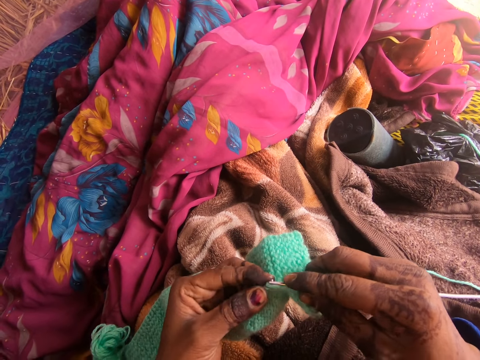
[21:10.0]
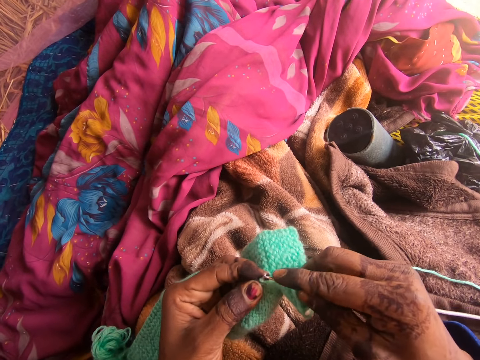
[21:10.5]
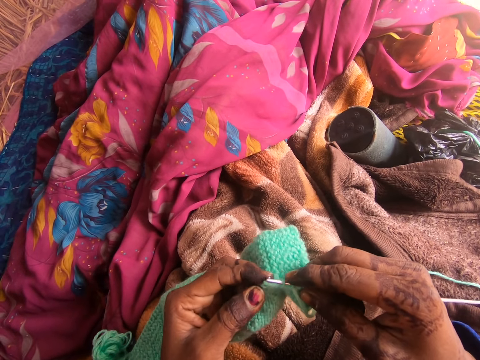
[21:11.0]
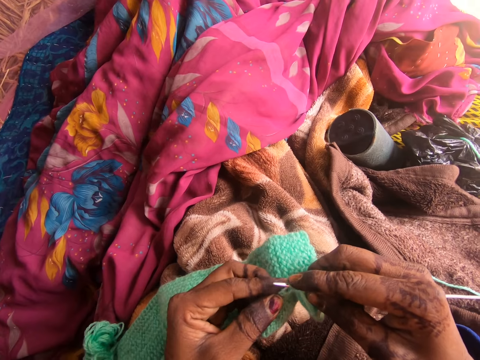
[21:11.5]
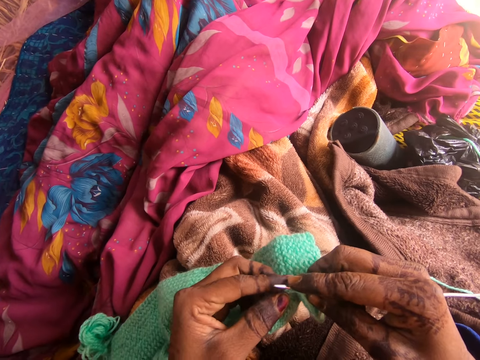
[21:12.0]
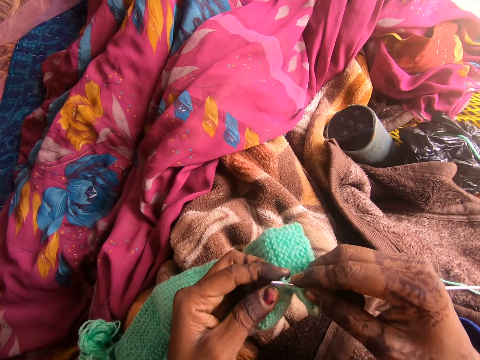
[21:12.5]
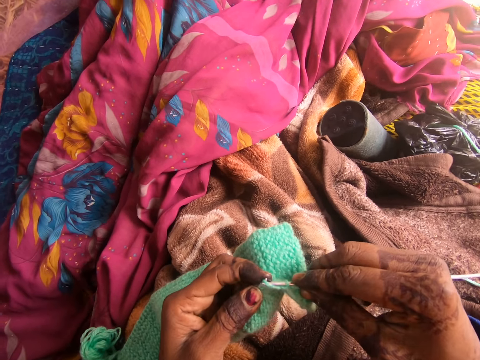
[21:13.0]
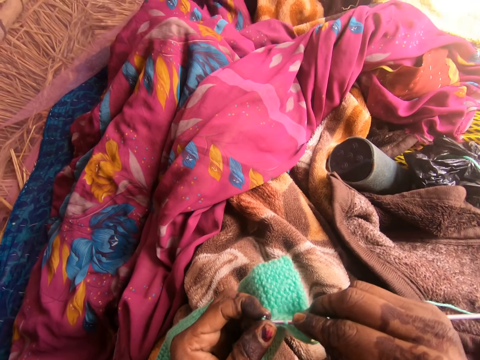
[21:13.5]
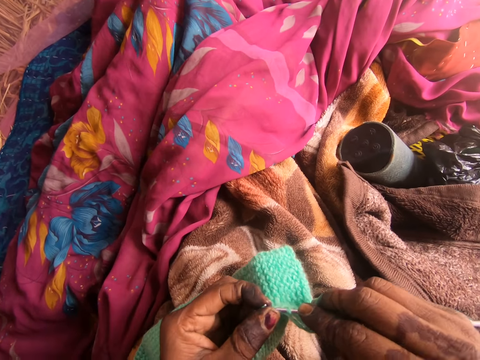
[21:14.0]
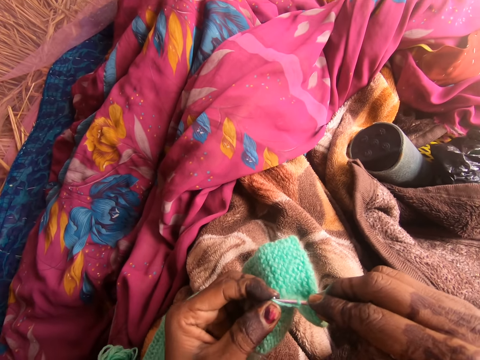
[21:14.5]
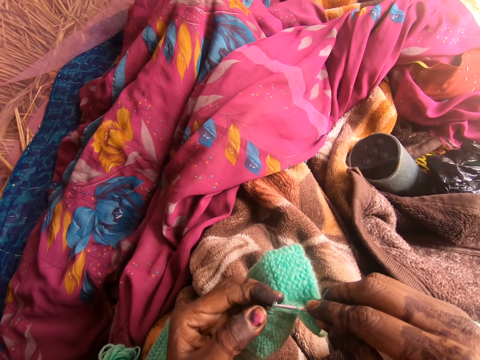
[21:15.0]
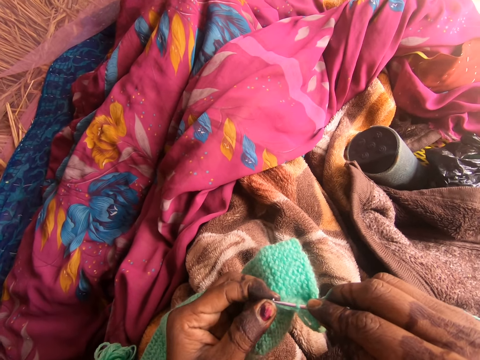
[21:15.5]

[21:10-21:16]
The camera wearer knits with the wool and knitting pin using both hands.

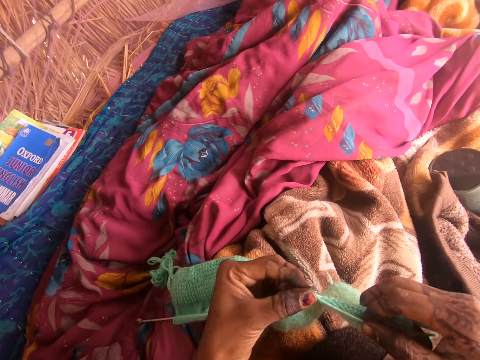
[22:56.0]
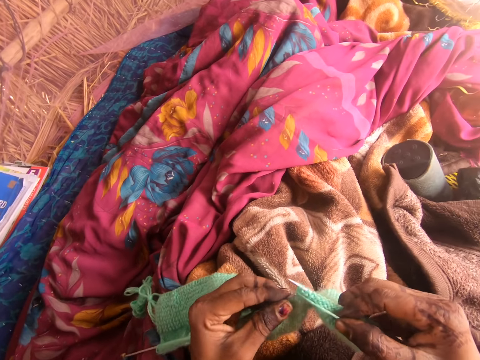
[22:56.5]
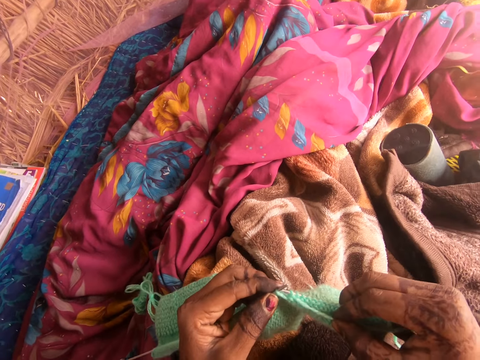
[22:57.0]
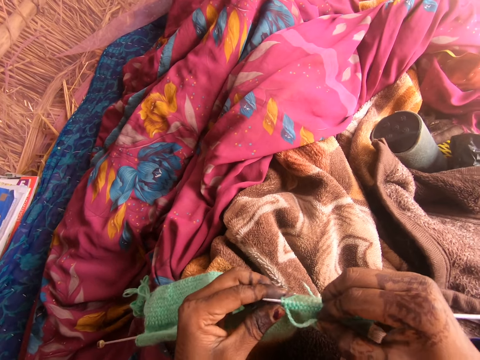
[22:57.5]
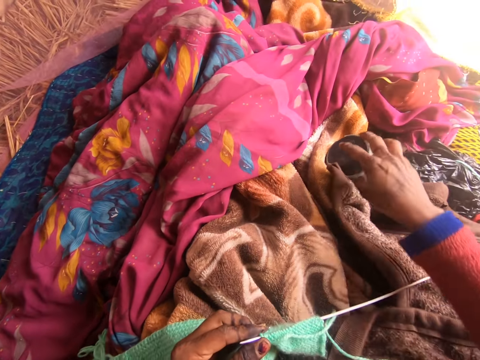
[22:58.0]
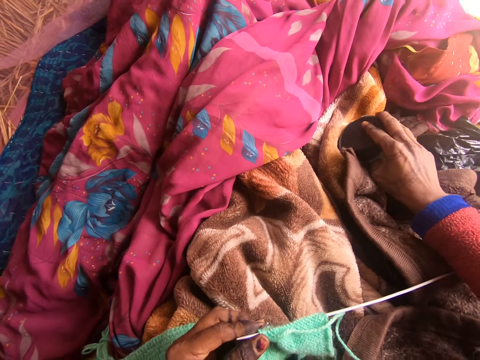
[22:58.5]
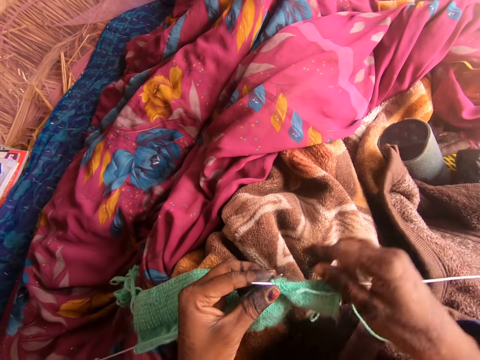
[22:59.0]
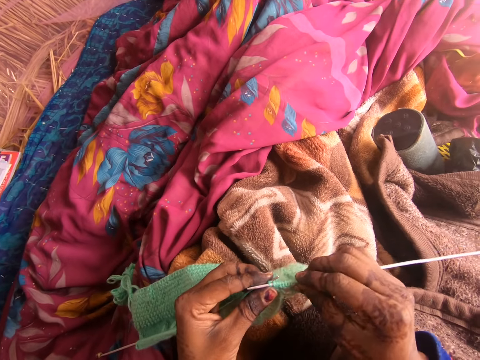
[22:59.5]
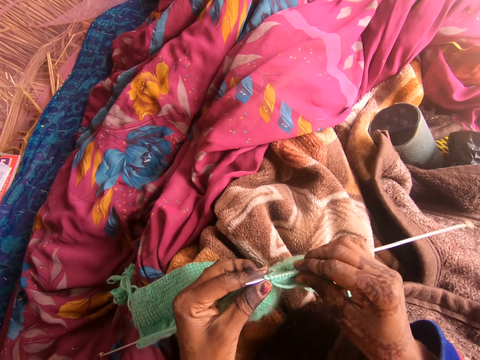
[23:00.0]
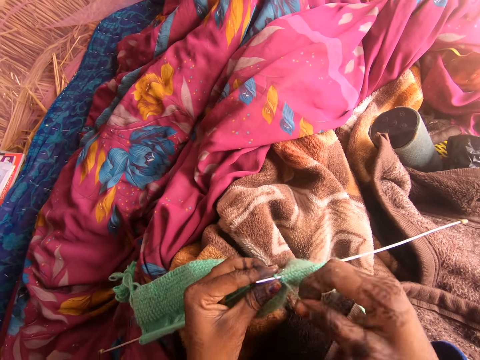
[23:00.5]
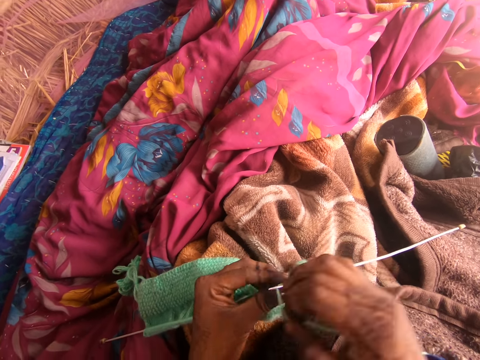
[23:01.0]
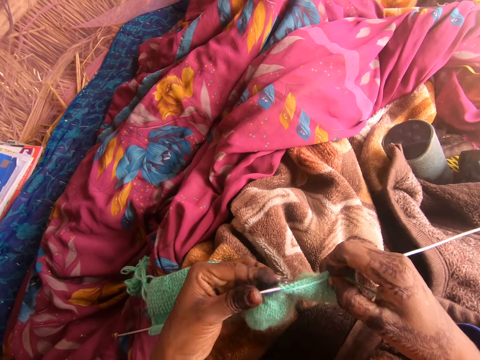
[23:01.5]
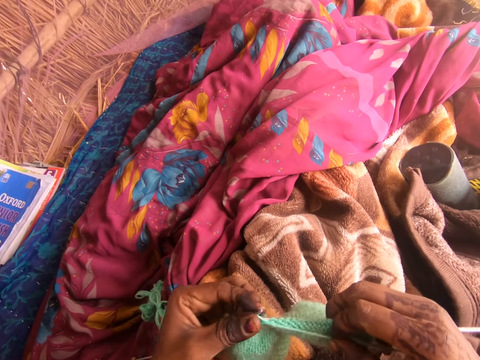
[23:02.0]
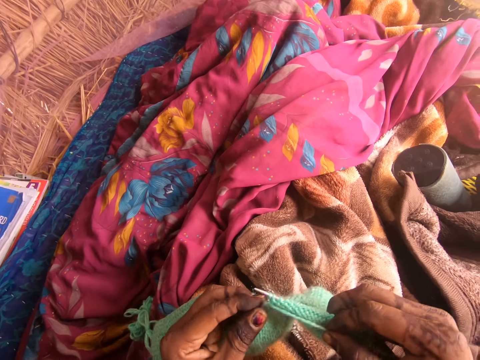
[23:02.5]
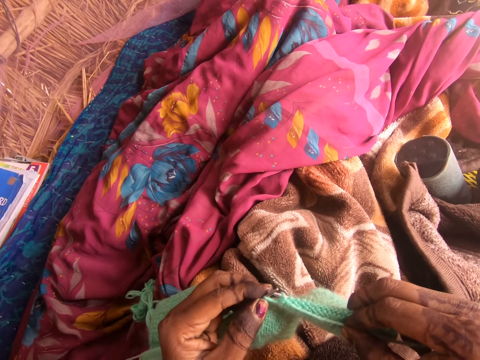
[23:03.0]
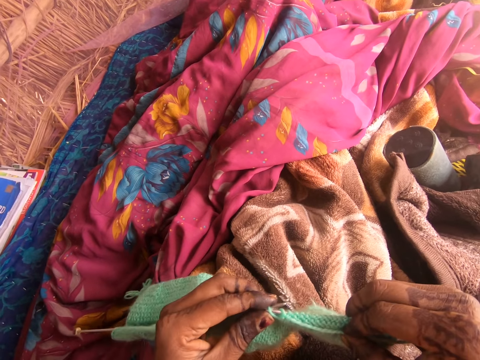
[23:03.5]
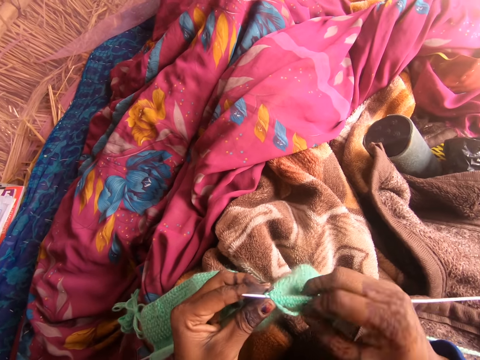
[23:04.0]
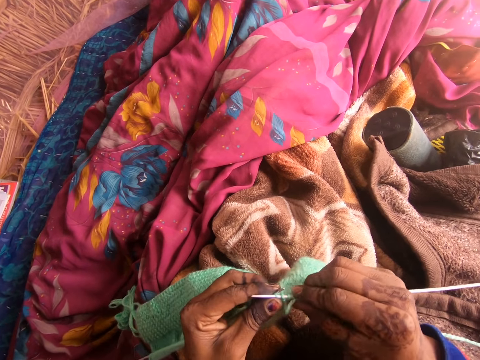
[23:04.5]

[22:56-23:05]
The camera wearer presses the radio. They sew using a crochet and a yarn.

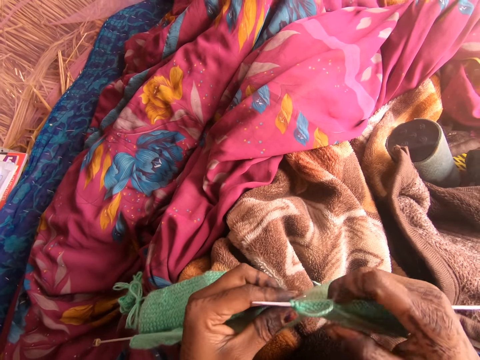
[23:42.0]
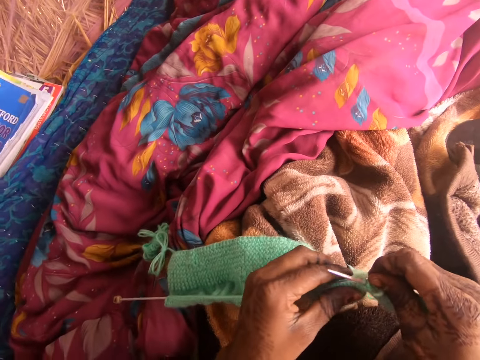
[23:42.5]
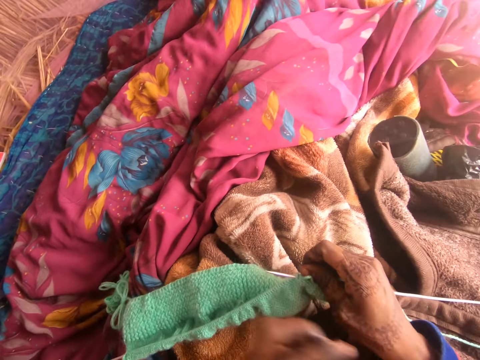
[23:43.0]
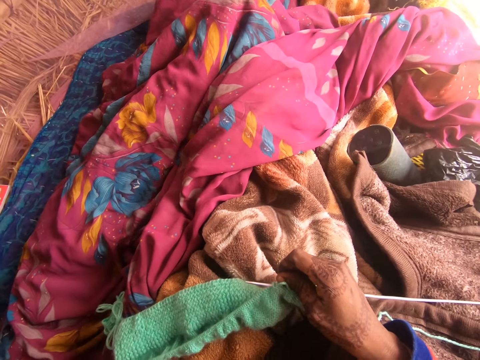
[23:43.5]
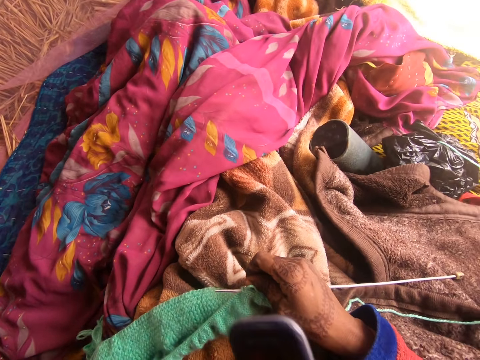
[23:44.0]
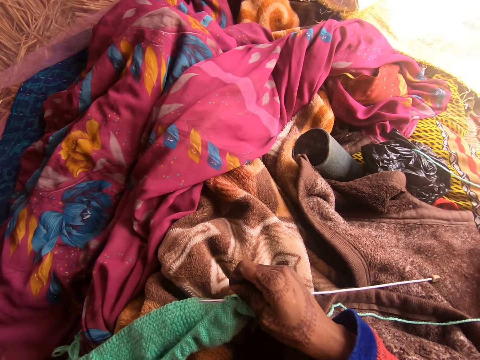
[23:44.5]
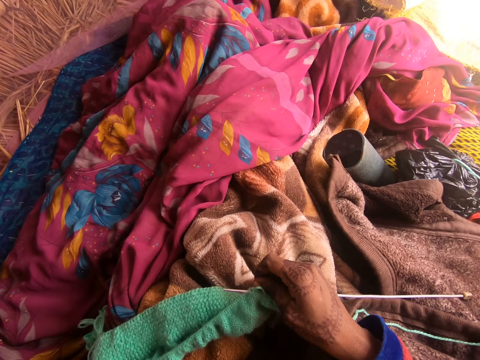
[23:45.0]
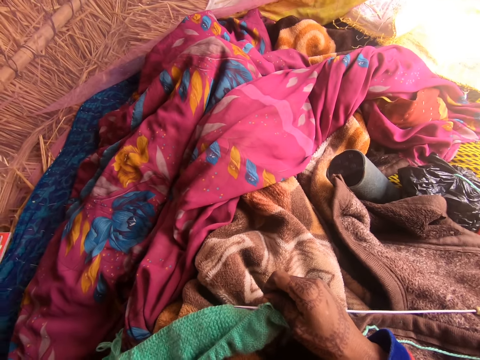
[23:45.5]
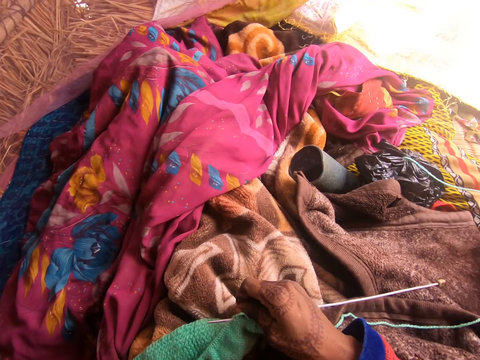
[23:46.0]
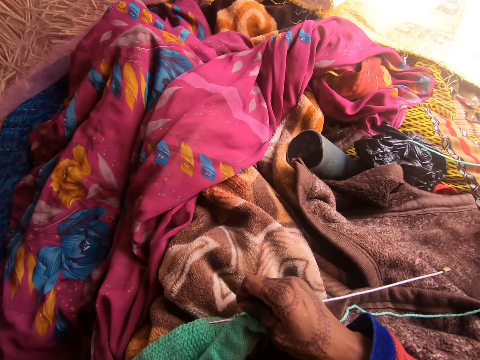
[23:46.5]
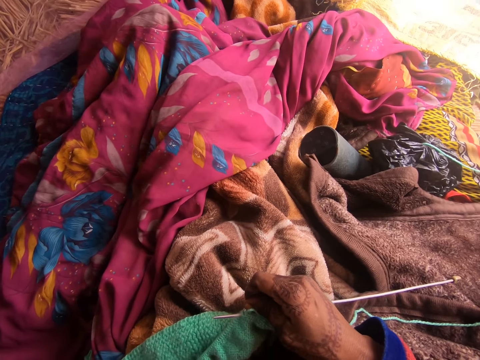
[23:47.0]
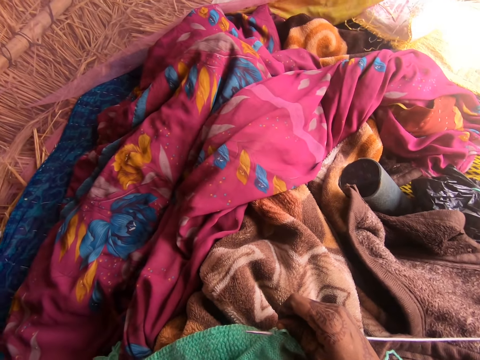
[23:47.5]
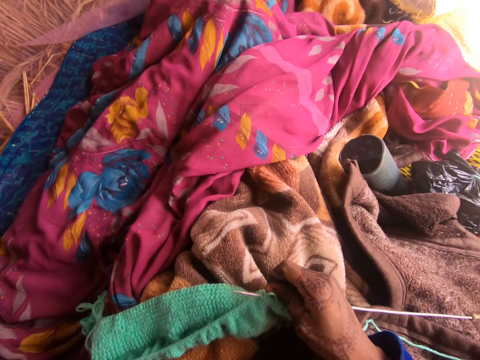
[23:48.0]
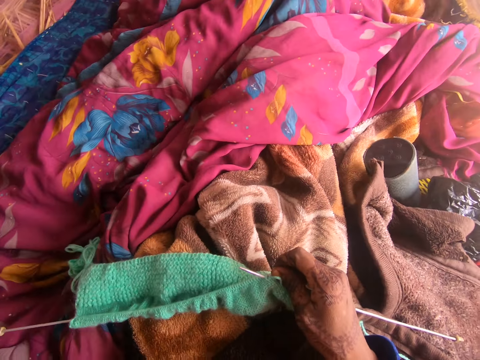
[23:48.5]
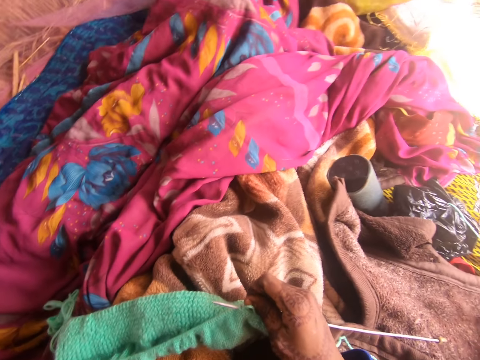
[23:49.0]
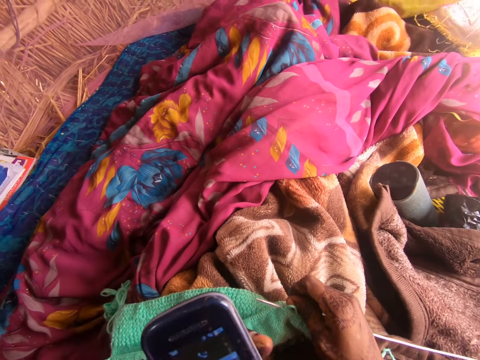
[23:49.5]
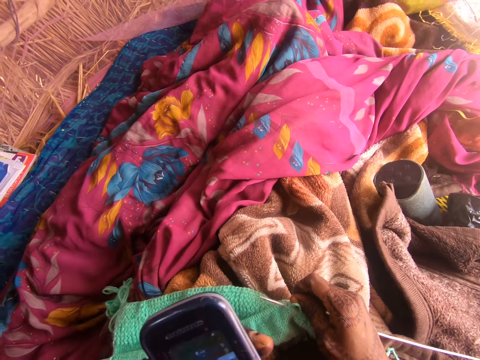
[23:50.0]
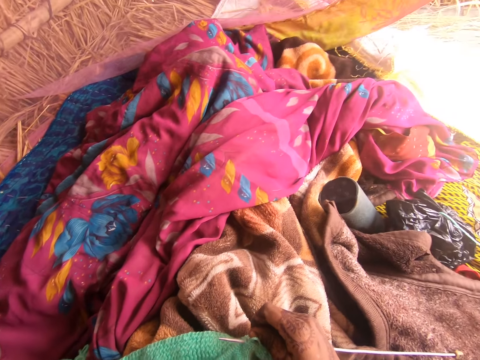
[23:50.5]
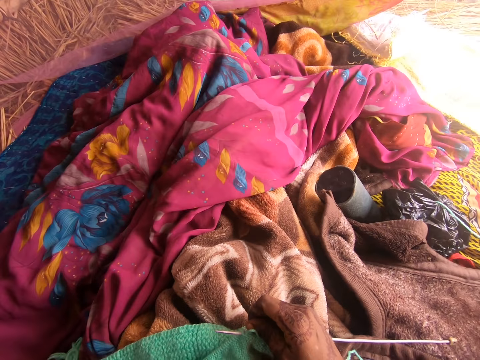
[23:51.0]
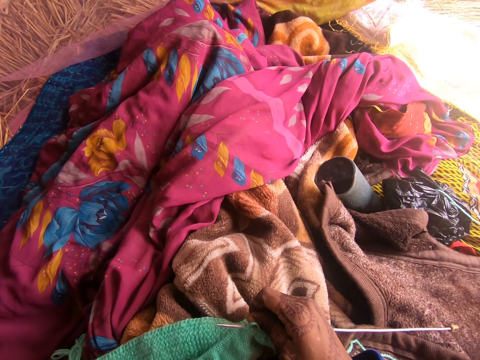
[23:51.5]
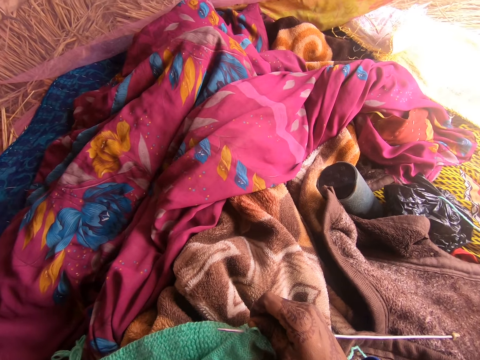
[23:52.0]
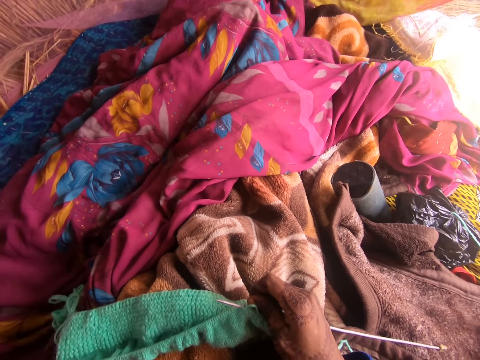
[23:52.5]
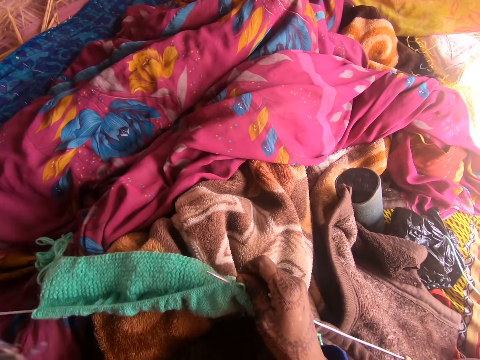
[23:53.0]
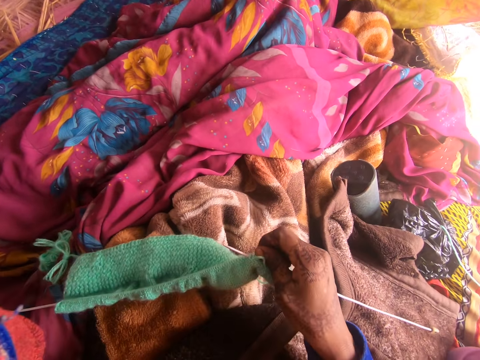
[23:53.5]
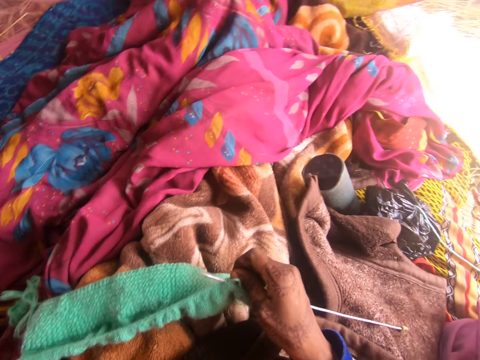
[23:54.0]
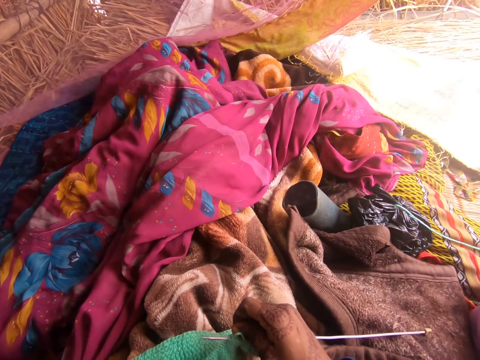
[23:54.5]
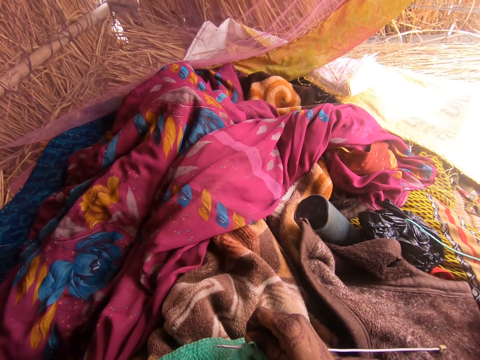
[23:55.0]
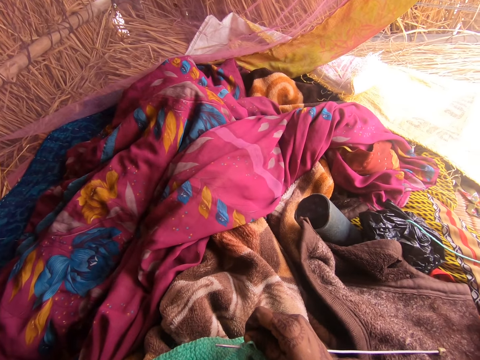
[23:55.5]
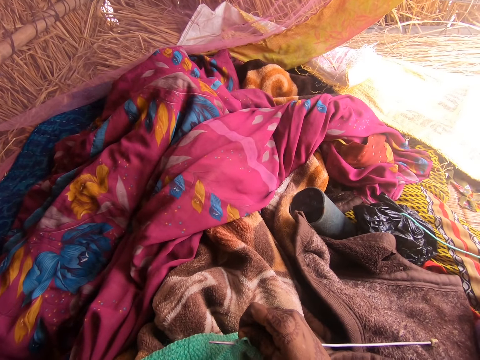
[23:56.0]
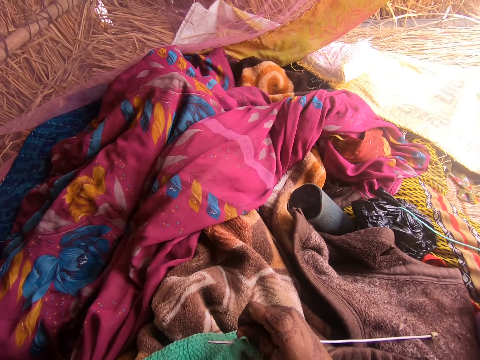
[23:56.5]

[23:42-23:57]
The camera wearer gazes around. They dial the phone. They gaze around.
